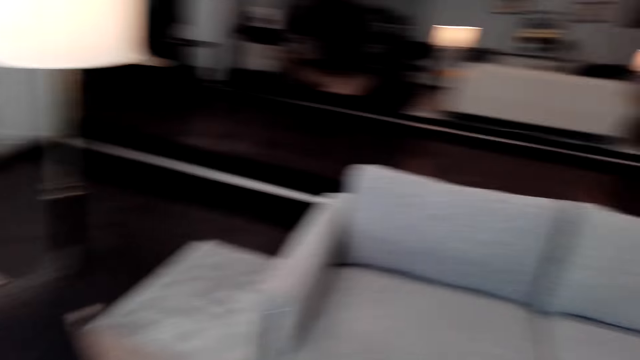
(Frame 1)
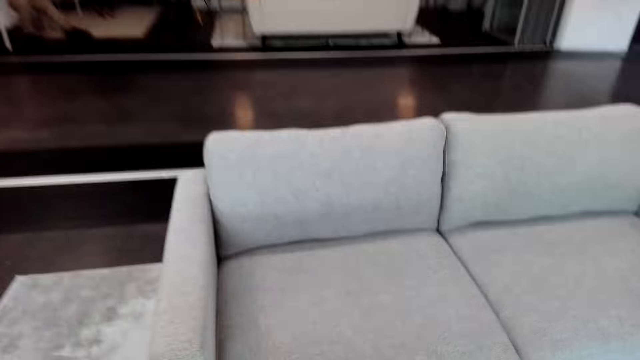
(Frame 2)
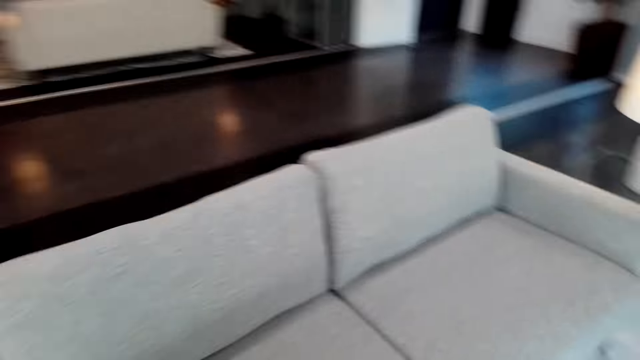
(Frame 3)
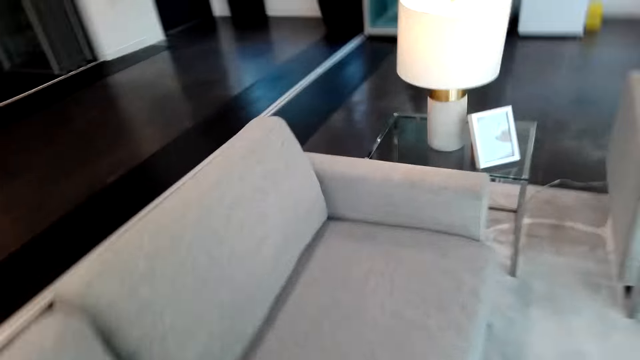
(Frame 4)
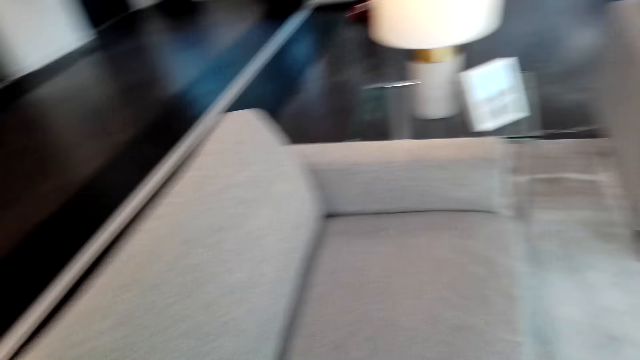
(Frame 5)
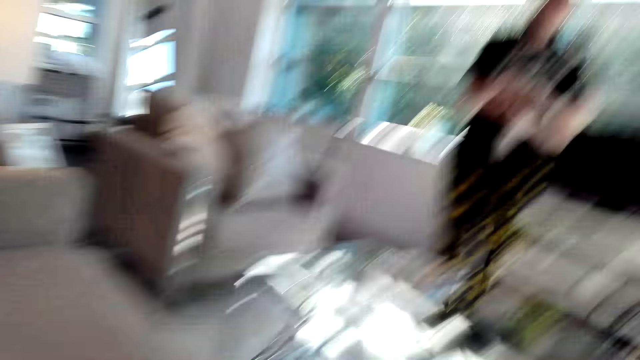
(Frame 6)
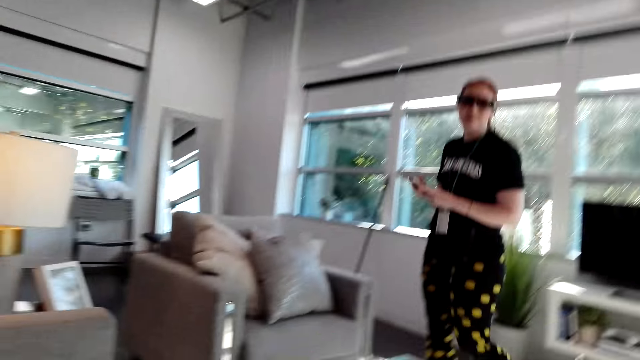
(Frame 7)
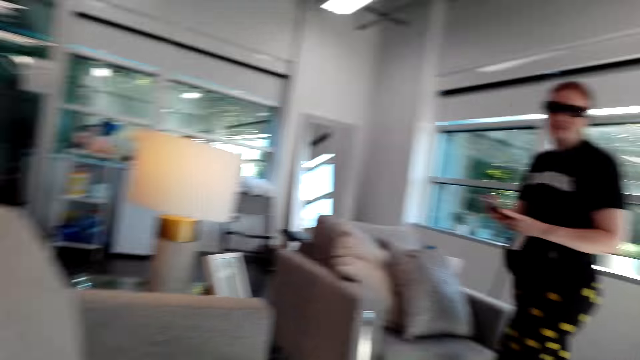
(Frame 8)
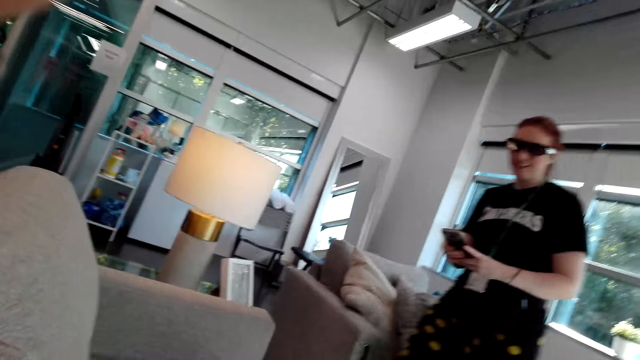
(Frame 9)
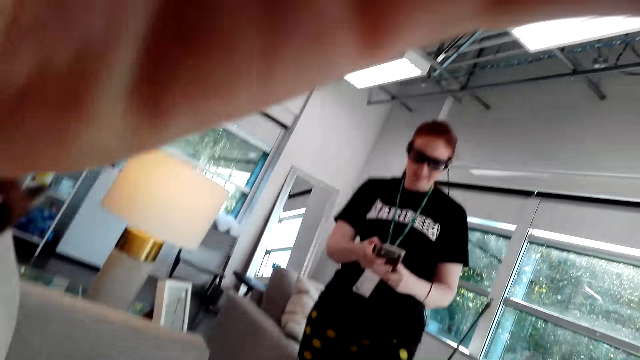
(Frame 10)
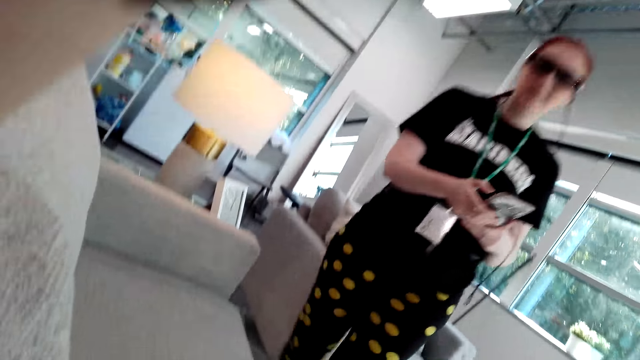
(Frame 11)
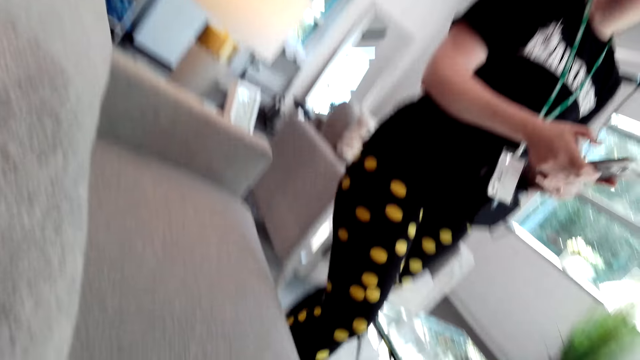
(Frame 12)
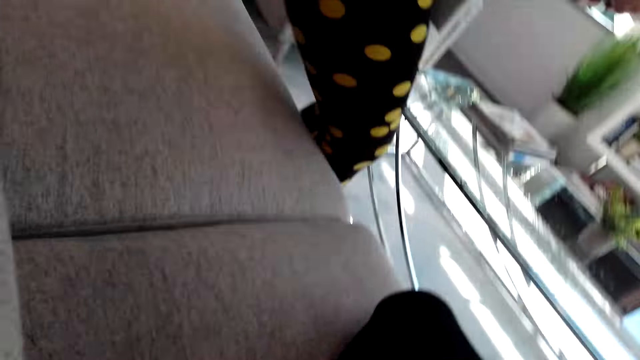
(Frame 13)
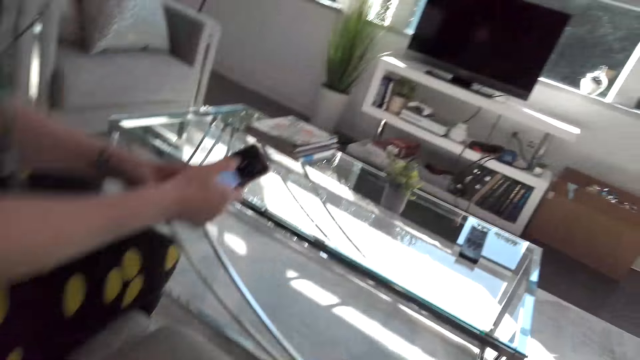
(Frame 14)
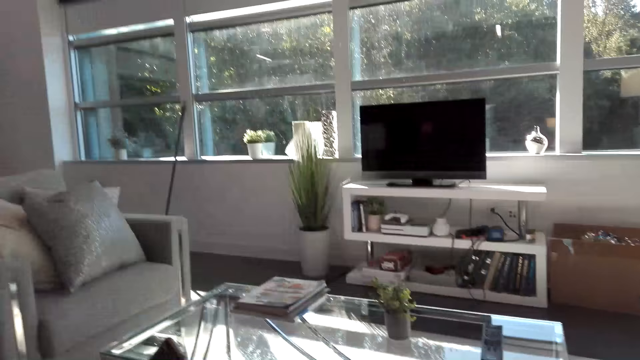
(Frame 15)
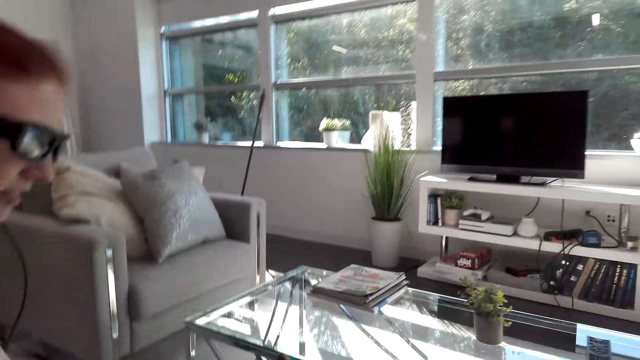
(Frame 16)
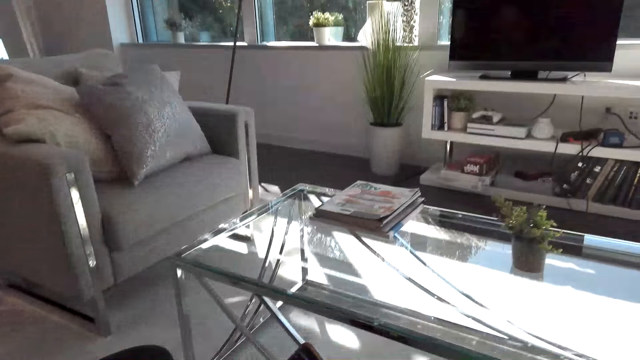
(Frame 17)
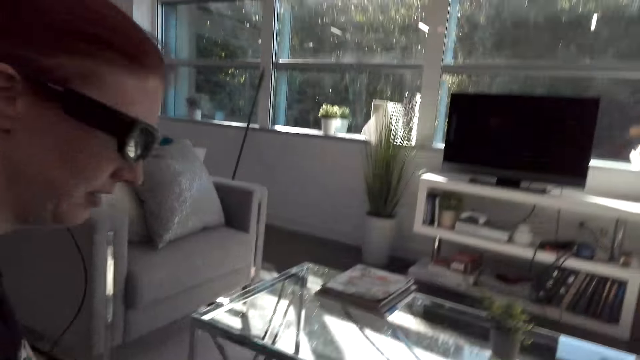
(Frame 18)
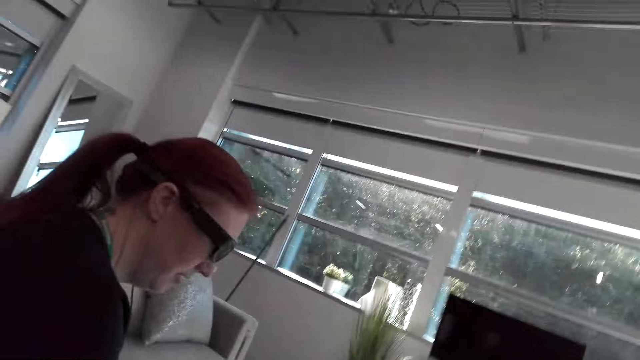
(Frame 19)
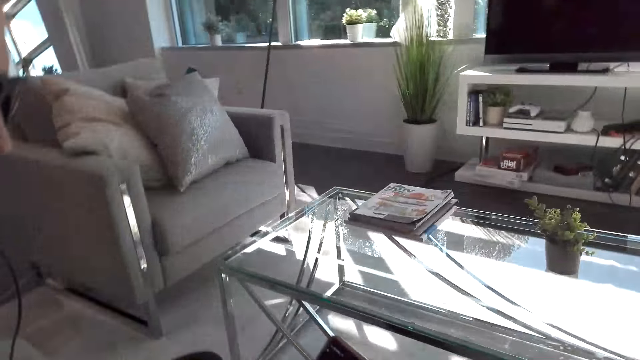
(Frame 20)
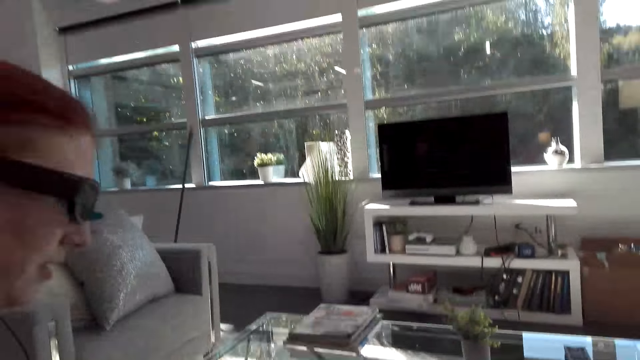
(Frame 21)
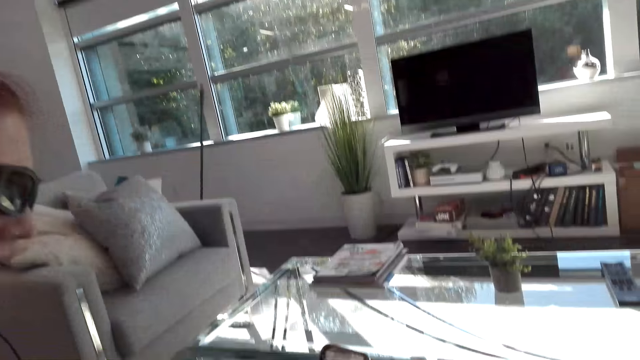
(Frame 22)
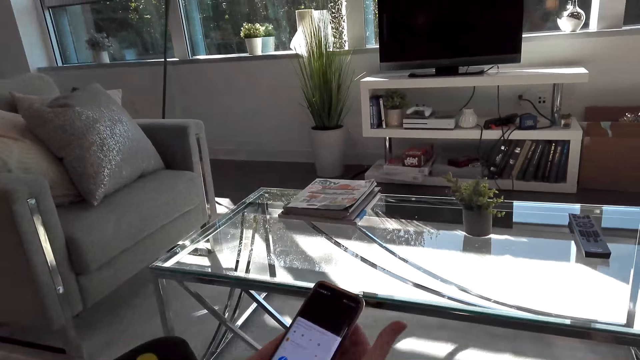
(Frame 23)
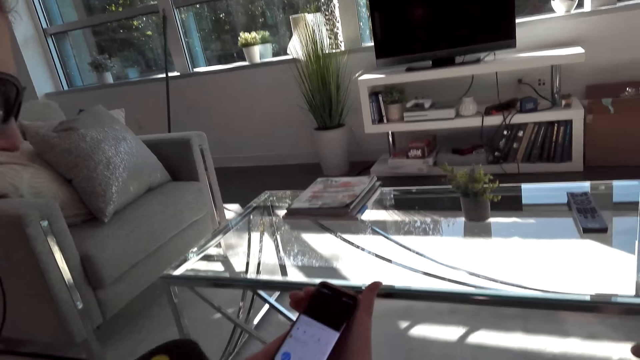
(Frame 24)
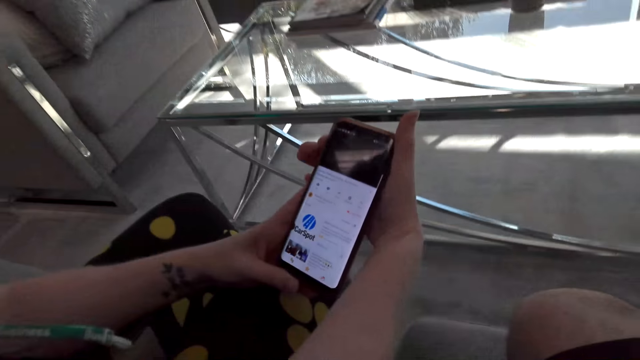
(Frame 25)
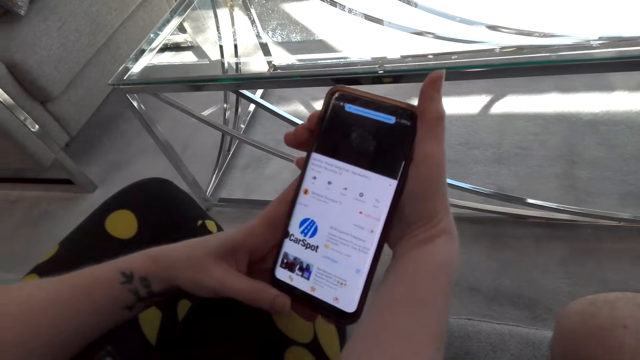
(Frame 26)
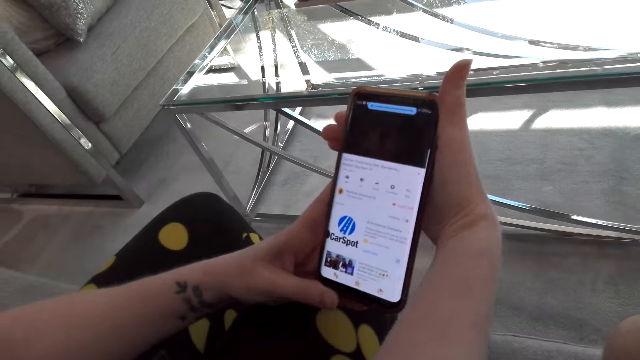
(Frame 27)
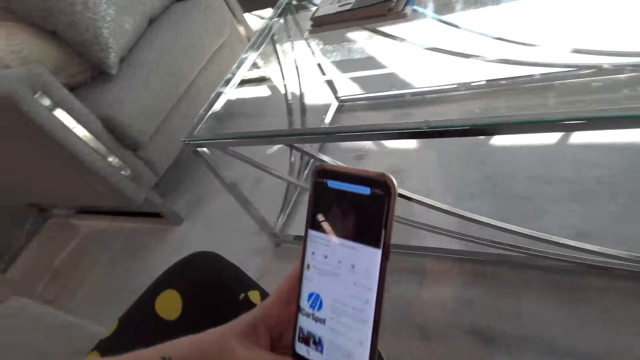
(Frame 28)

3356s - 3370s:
The camera wearer sits down on the sofa. They dialogue with a woman. The woman holds a cellphone. The camera wearer lifts the hand. The woman scrolls the phone. The woman holds the cellphone again. The woman sits on the sofa. The camera wearer dialogues with the woman. They look at the woman. The woman scrolls the cellphone. The camera wearer dialogues with the woman. They look at the phone.

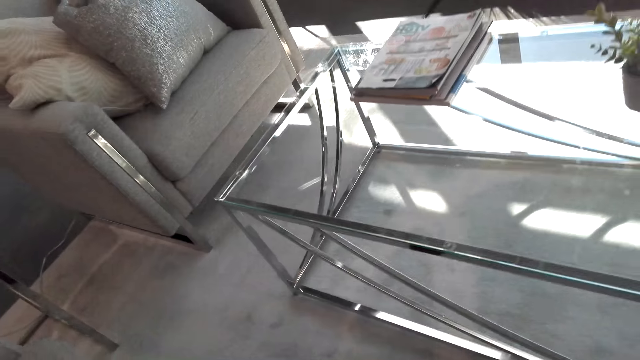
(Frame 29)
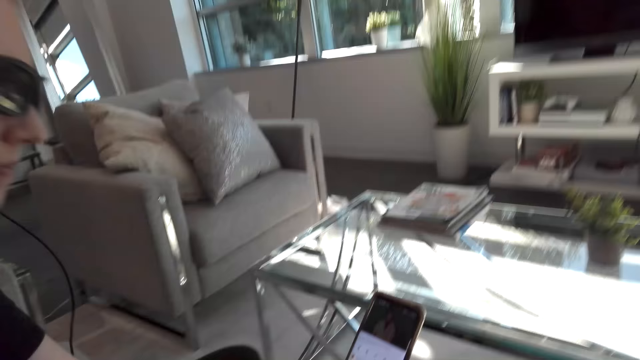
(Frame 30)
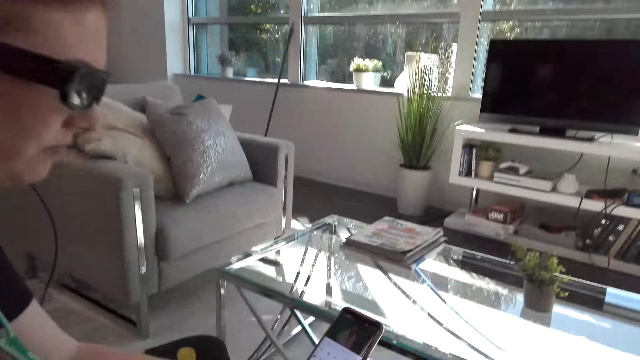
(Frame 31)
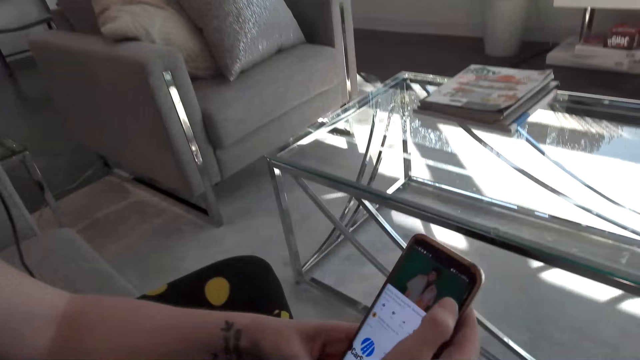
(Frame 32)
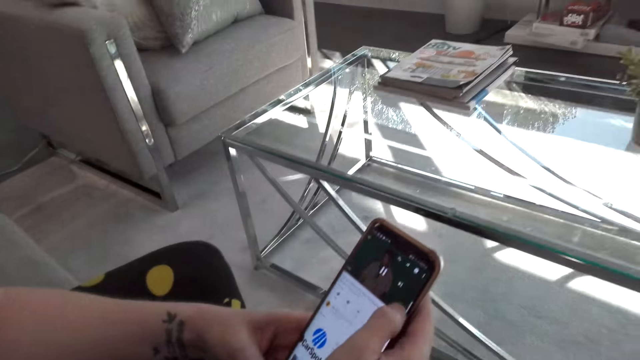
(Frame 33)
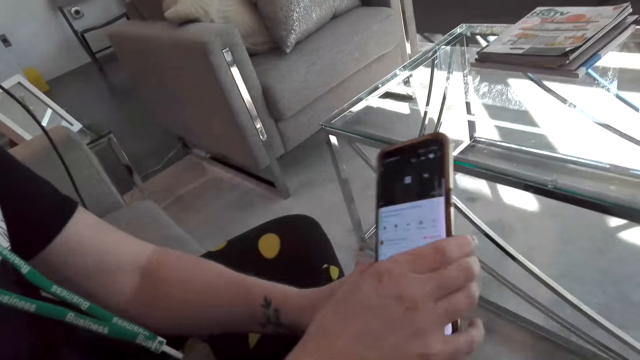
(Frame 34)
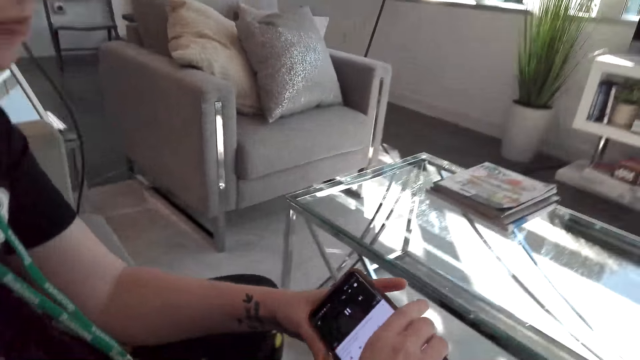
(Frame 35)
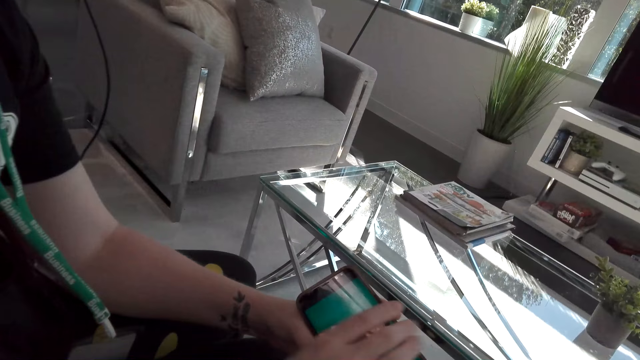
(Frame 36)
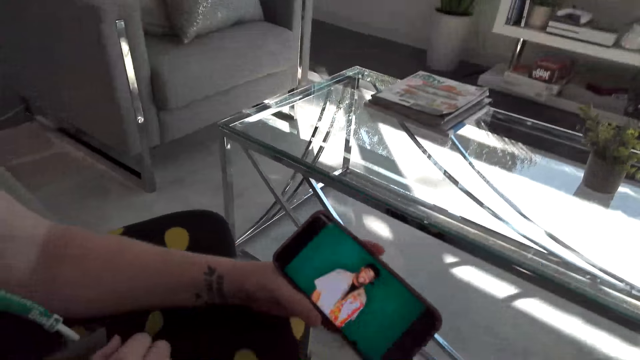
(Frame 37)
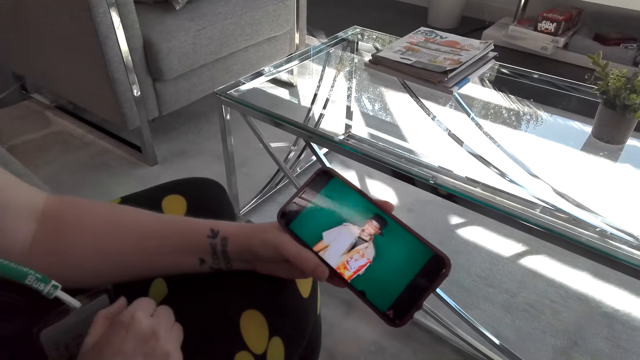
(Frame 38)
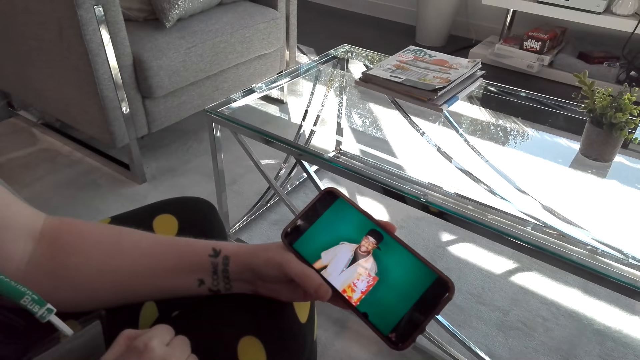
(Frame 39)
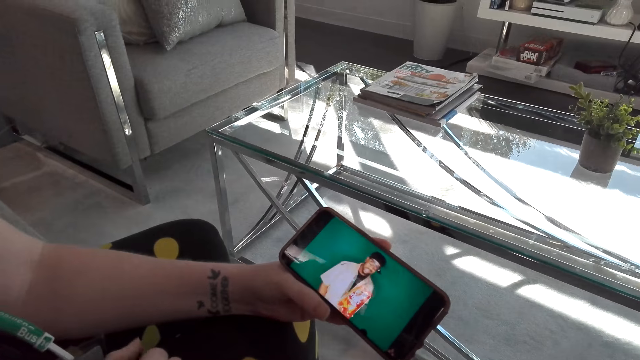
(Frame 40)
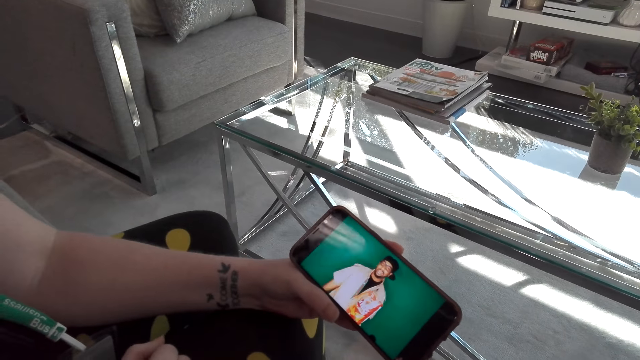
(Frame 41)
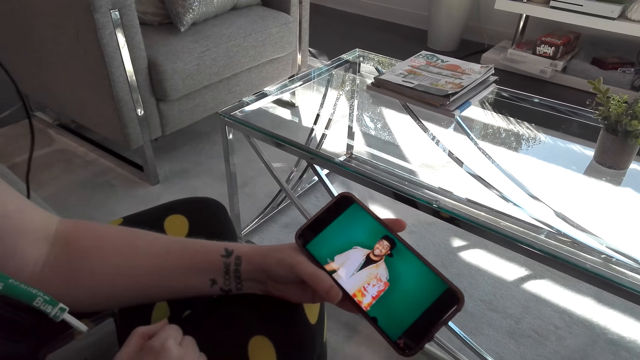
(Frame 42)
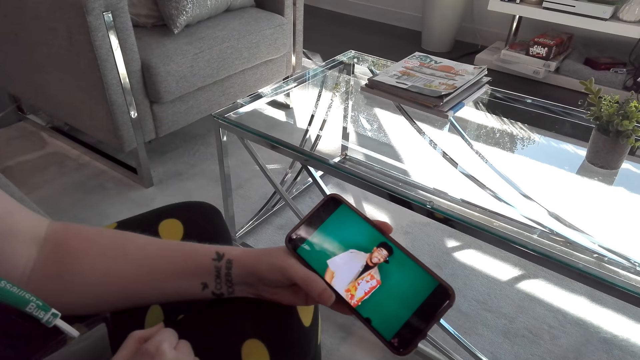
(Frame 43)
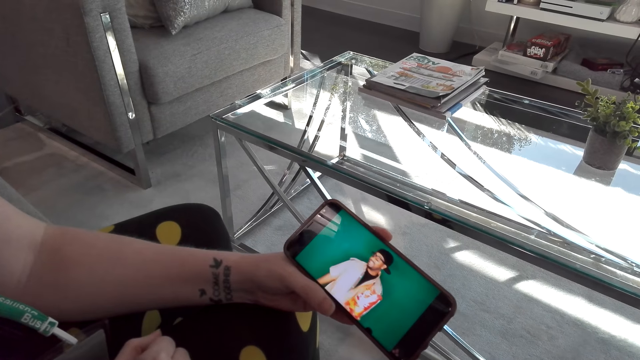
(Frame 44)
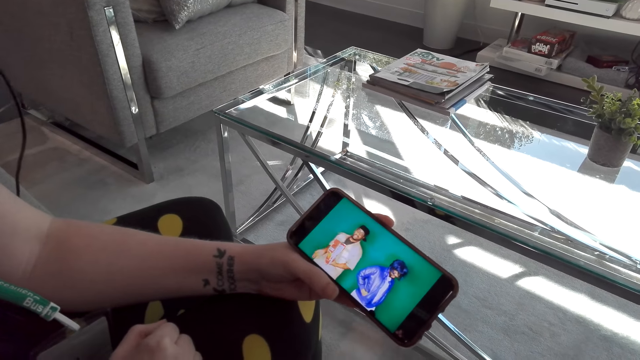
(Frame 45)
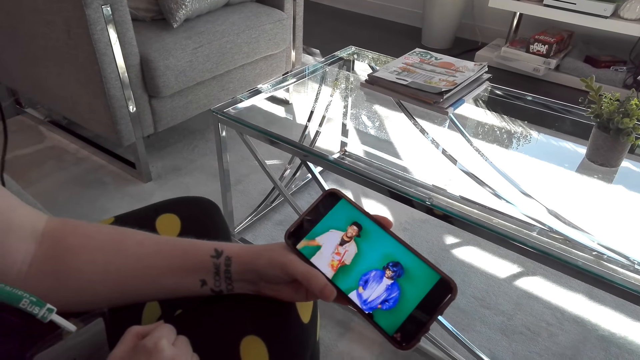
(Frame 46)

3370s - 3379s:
A woman scrolls the phone. The woman holds the phone. The camera wearer and the woman watch a video on the cellphone.
